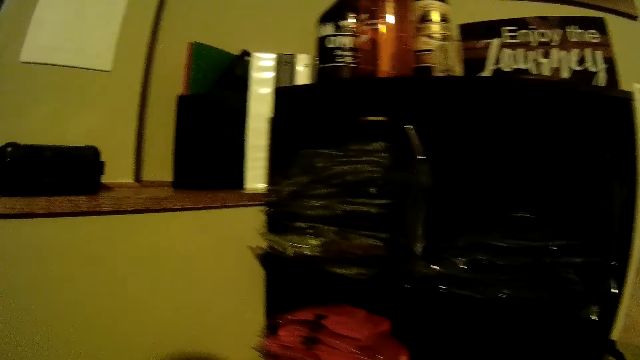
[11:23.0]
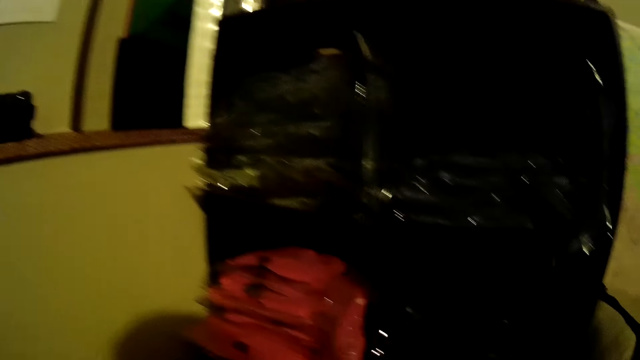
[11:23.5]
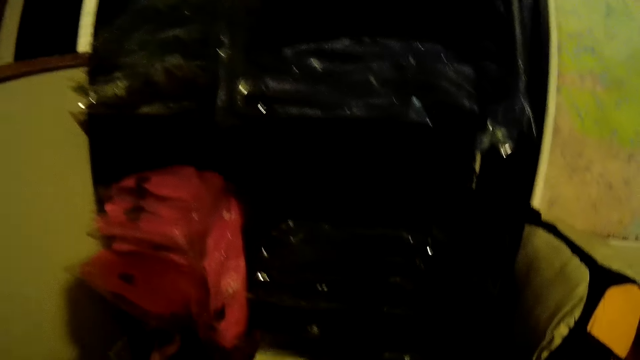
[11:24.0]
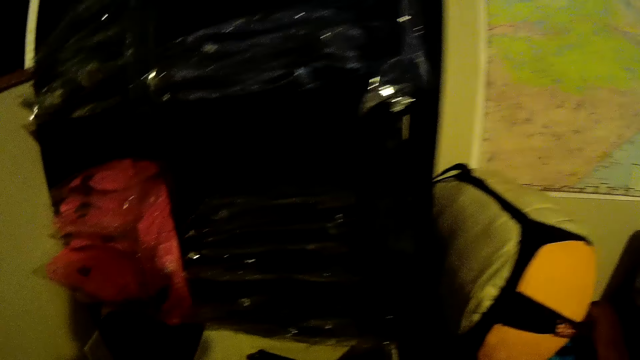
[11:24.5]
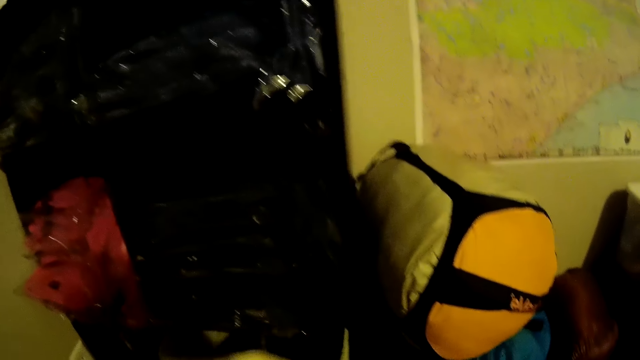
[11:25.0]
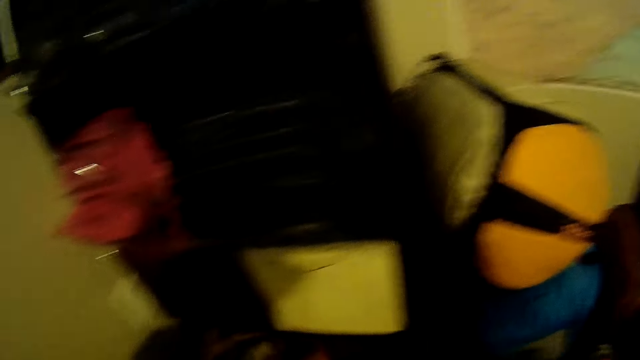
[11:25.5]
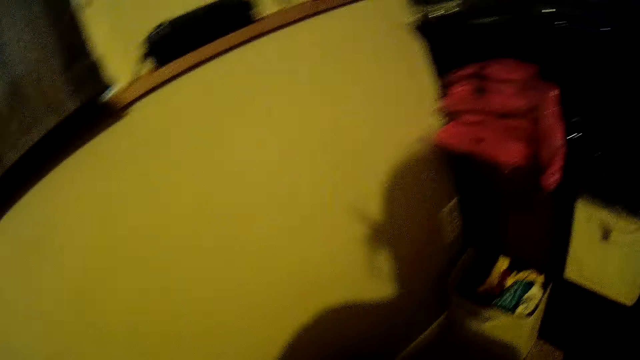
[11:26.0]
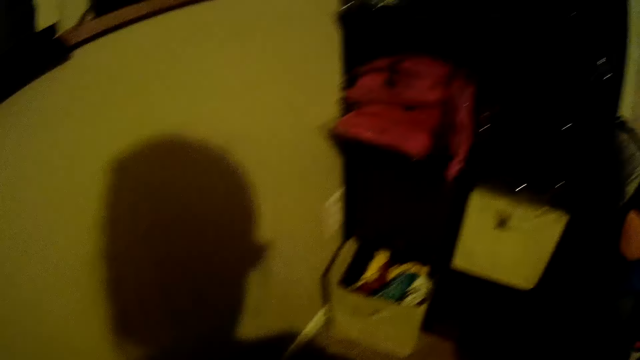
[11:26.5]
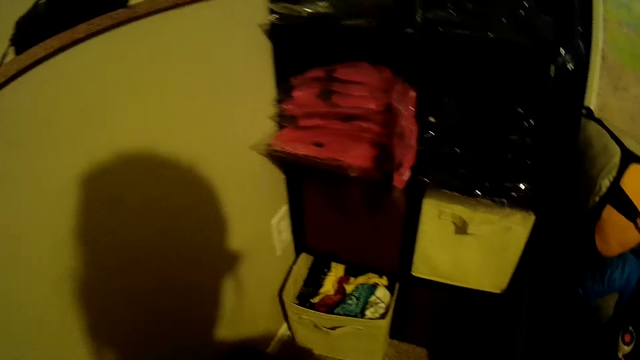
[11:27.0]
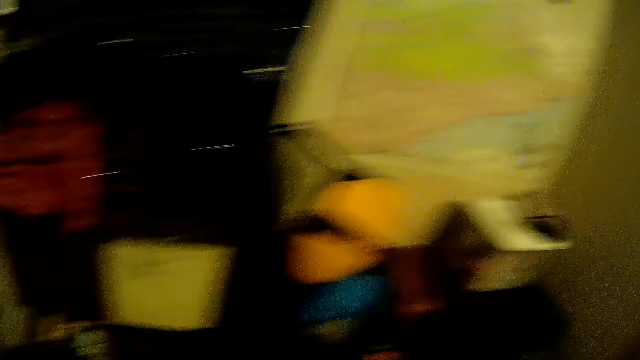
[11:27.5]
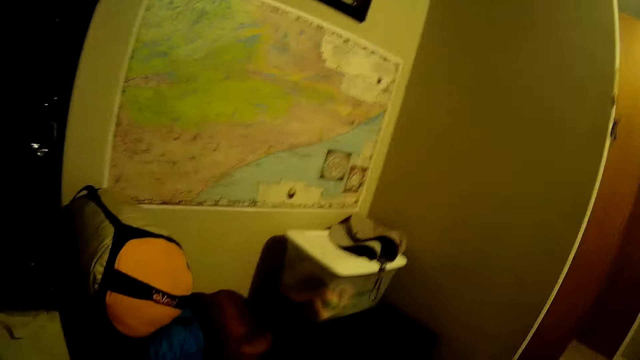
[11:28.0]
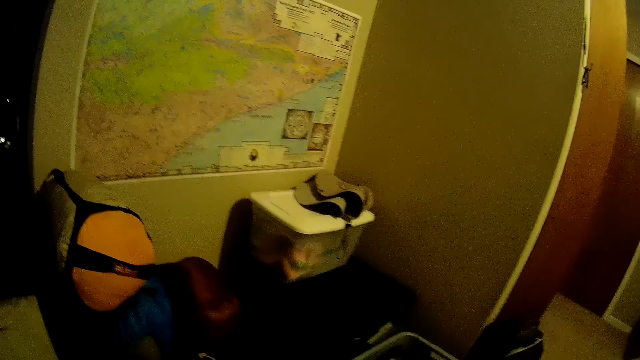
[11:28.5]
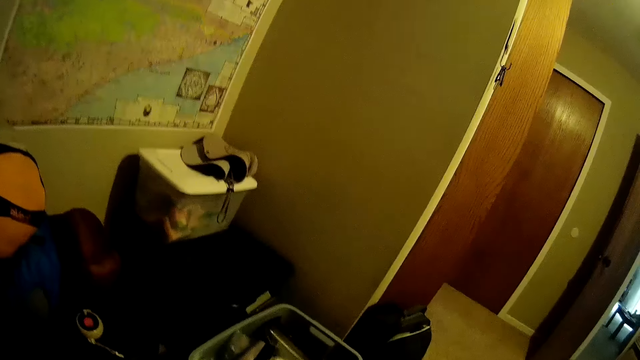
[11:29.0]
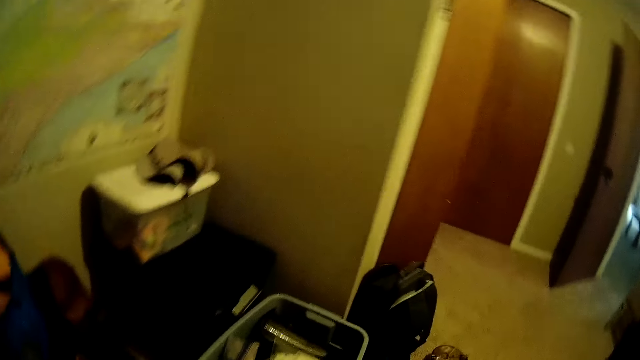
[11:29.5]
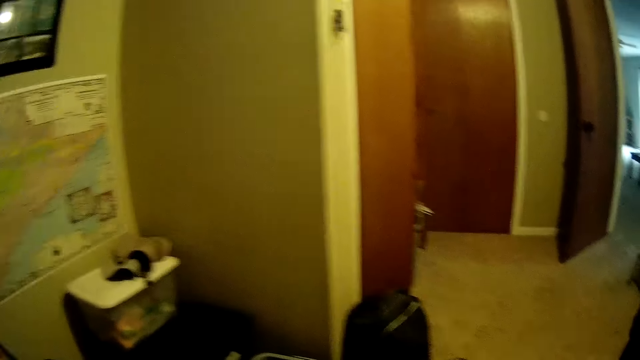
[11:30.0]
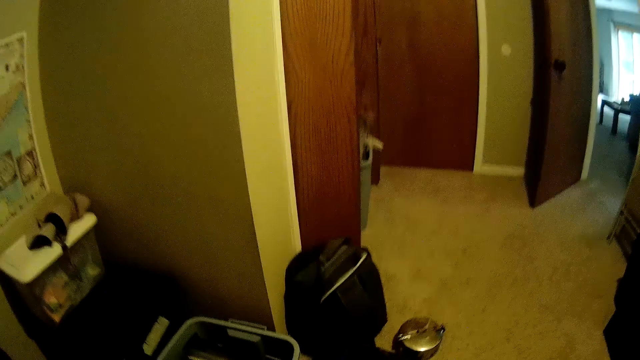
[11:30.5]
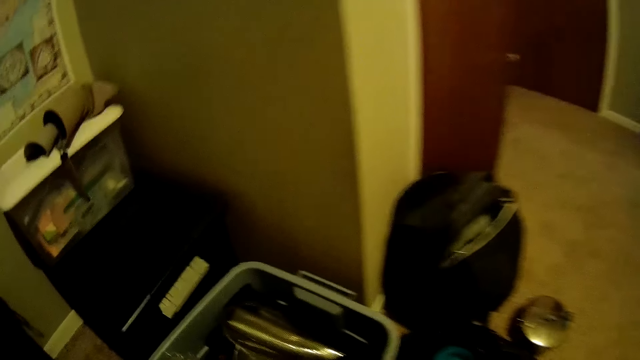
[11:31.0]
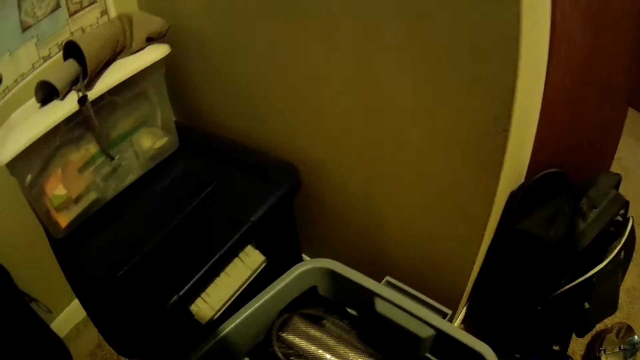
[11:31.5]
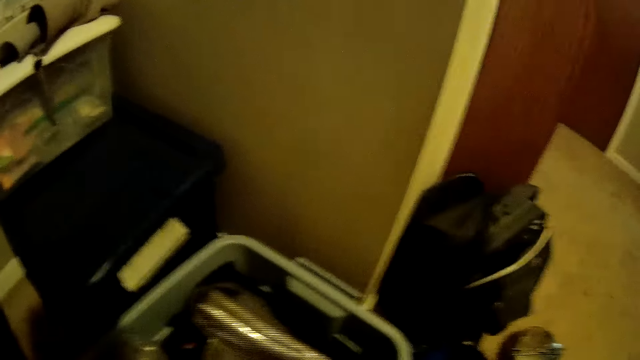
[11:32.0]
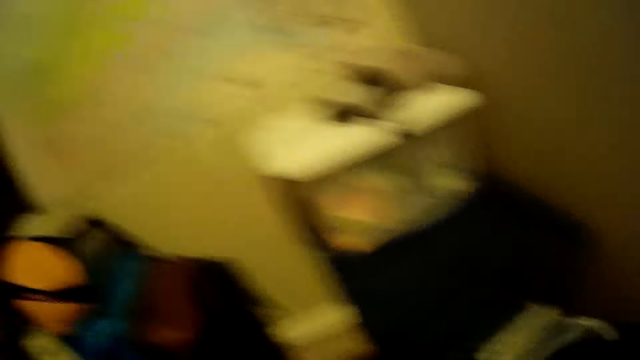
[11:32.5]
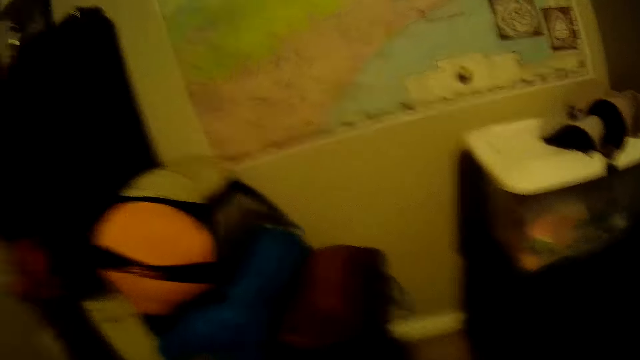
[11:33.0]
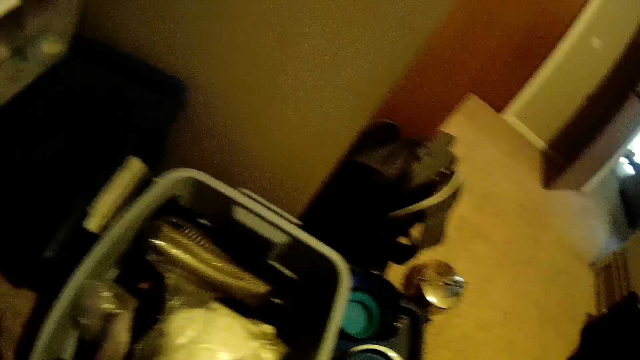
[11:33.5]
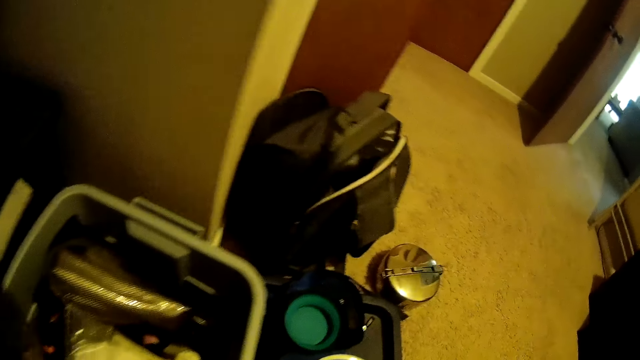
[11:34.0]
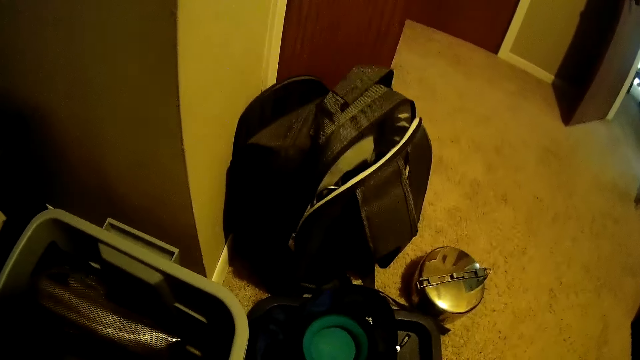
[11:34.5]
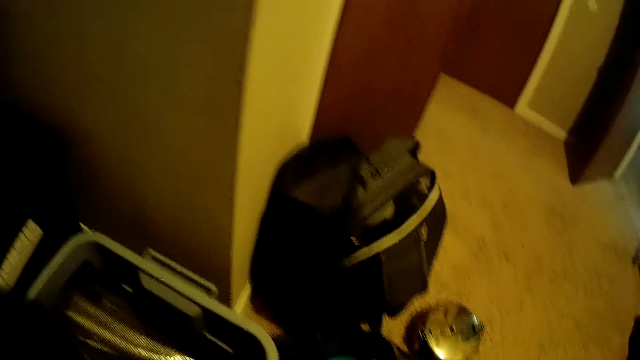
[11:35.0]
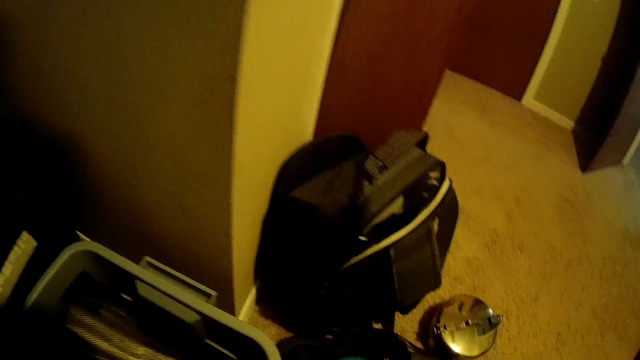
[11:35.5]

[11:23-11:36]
The camera wearer drops the bag with her left hand on the shelf. She looks around the room.

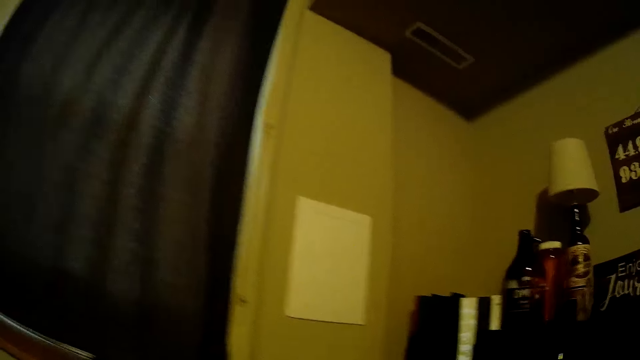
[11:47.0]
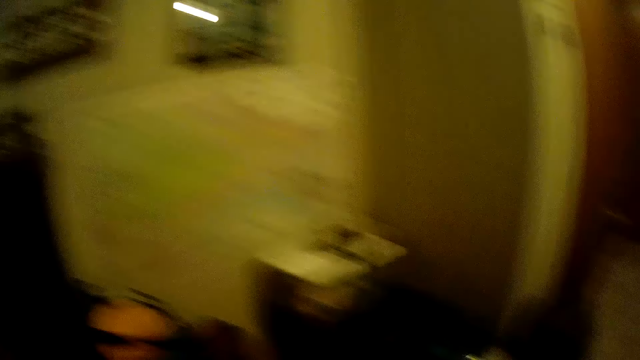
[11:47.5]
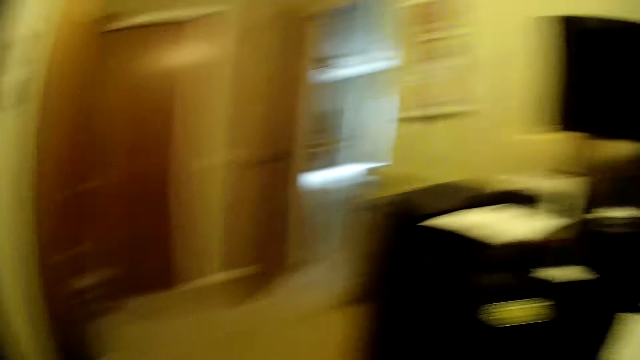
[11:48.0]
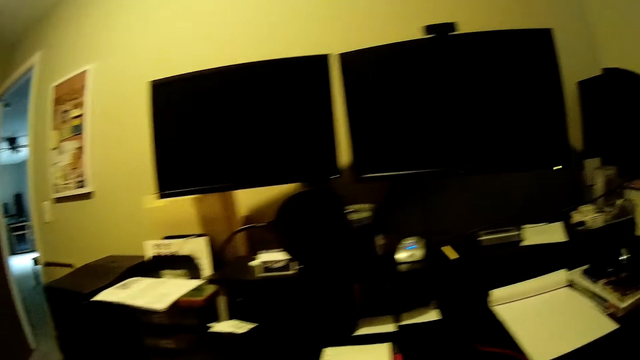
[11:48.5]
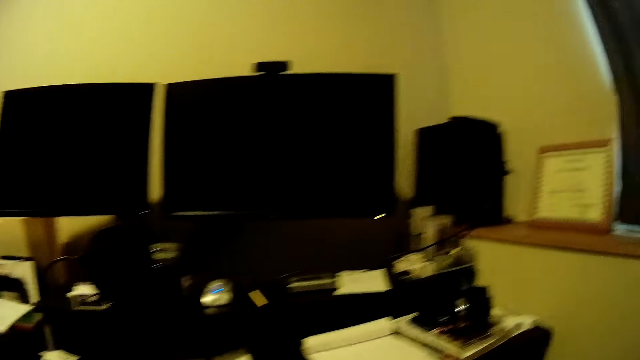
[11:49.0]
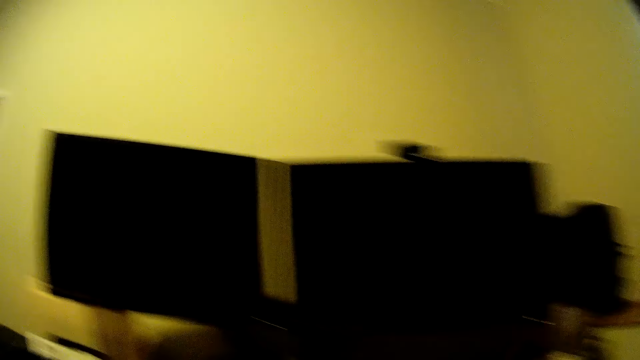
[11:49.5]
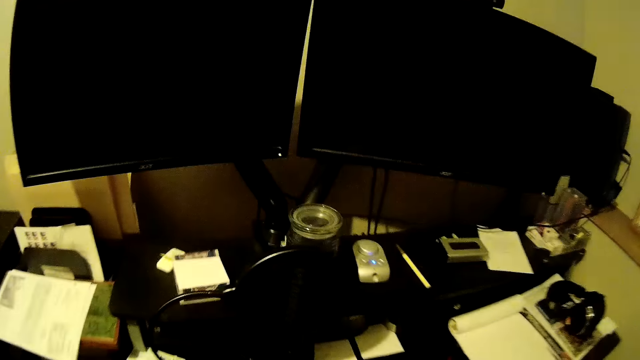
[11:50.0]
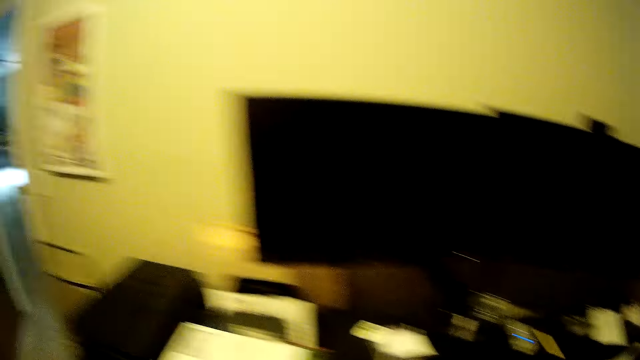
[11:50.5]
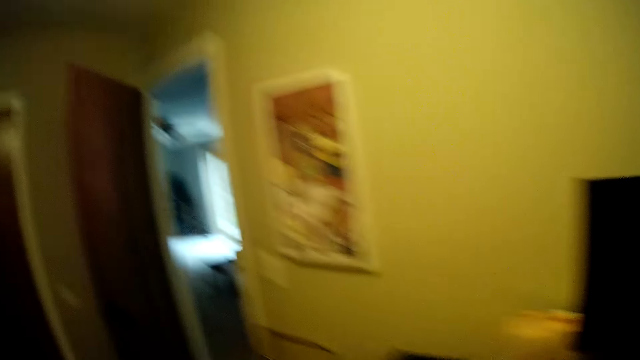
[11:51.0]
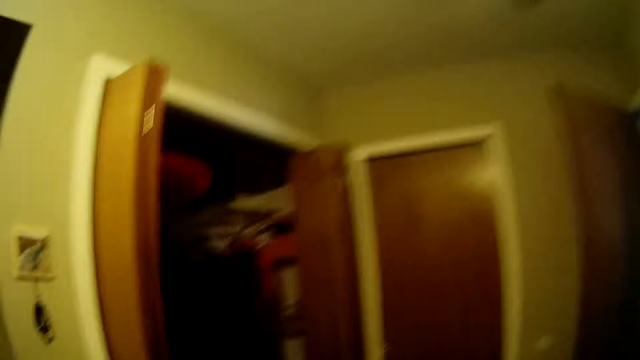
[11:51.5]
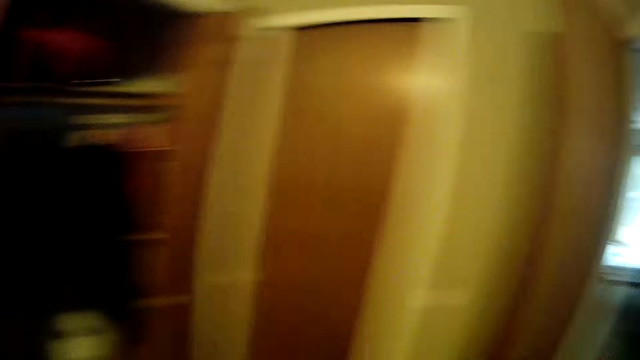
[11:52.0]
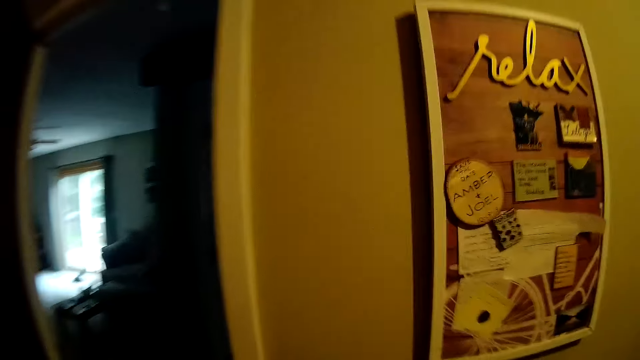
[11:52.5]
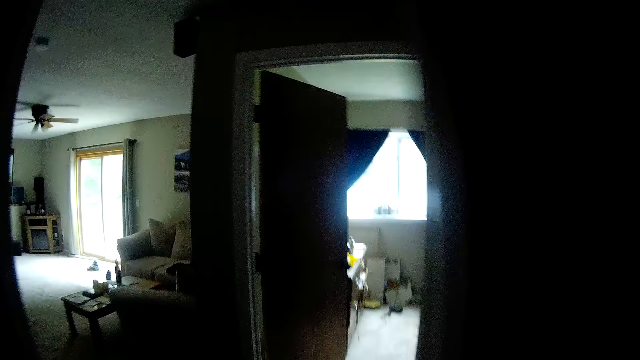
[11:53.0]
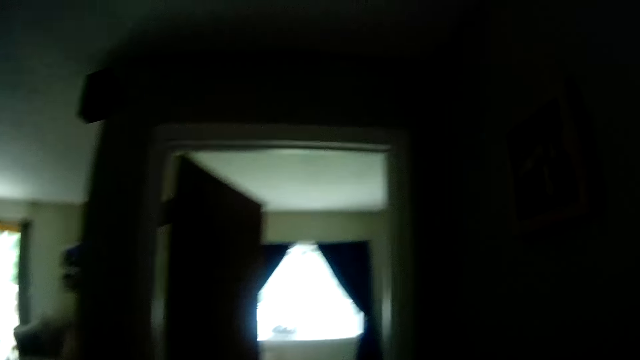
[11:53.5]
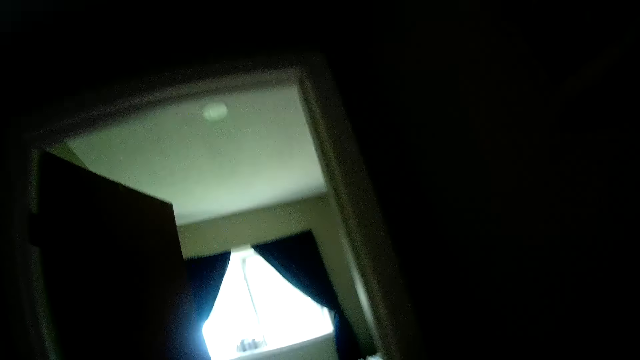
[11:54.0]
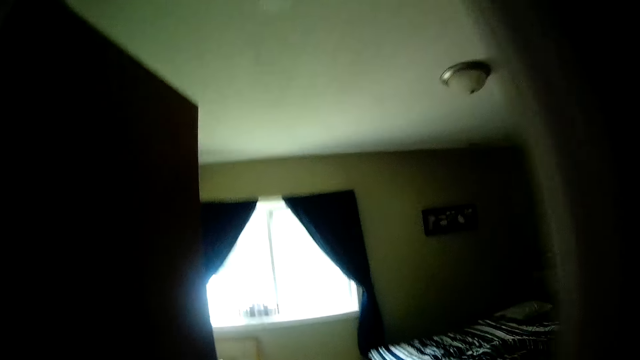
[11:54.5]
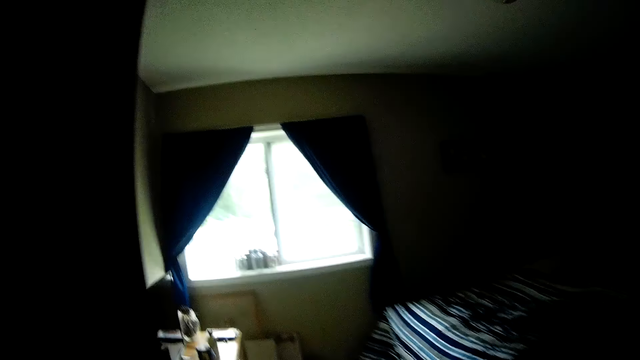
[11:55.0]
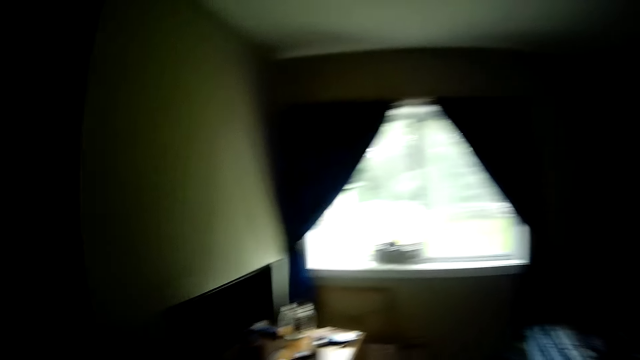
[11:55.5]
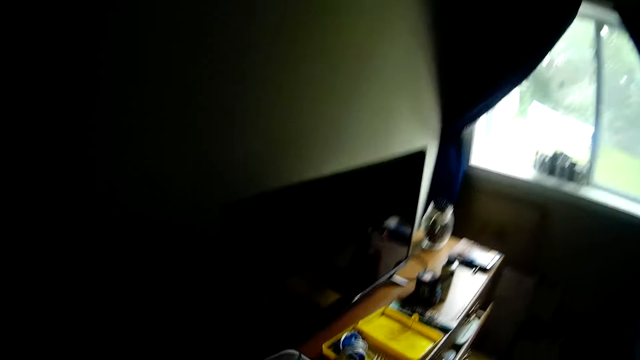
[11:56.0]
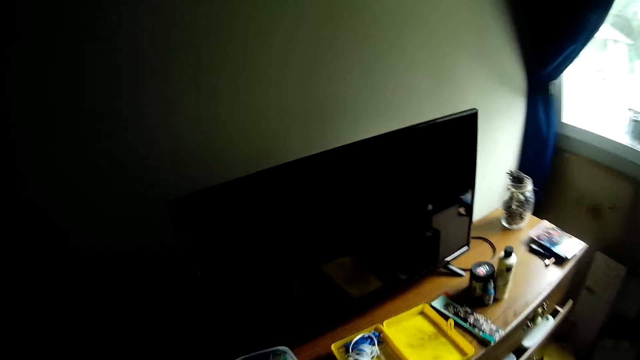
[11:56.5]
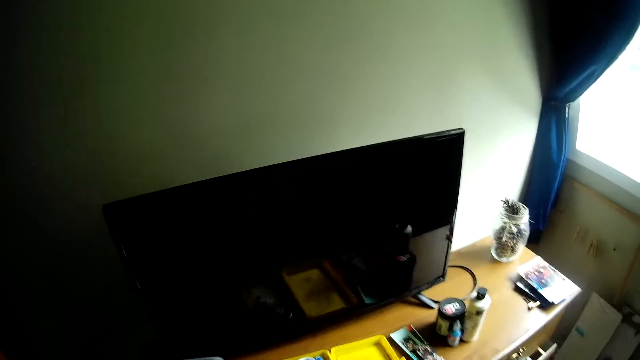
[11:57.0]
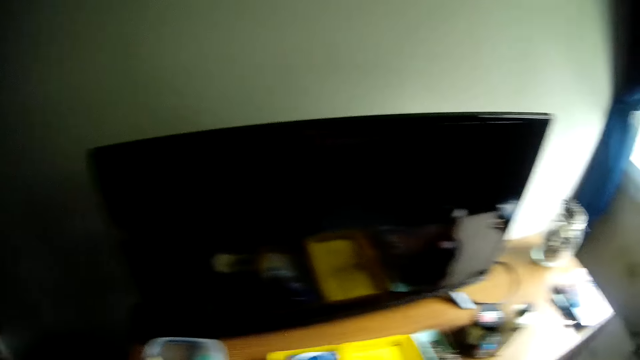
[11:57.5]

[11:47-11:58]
The camera wearer walks to a spot in the house. They walk around the room.
